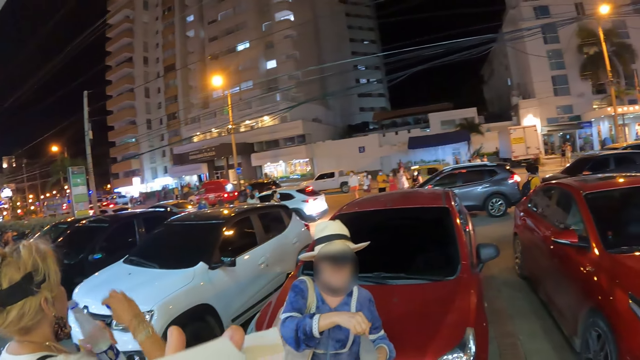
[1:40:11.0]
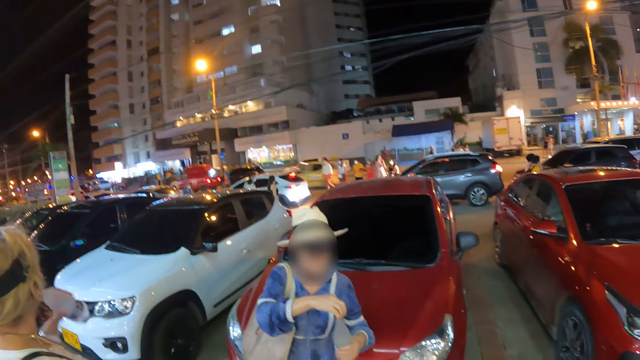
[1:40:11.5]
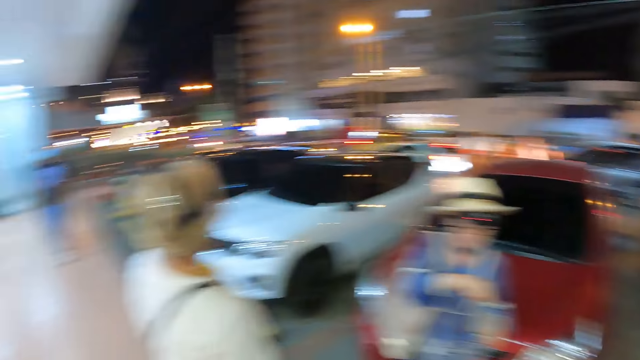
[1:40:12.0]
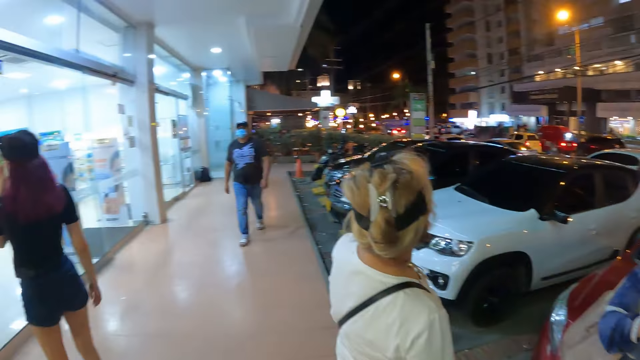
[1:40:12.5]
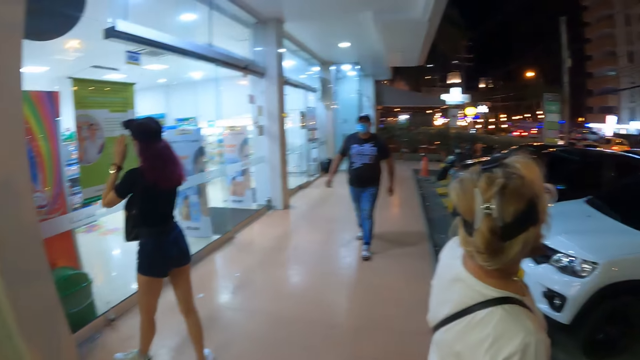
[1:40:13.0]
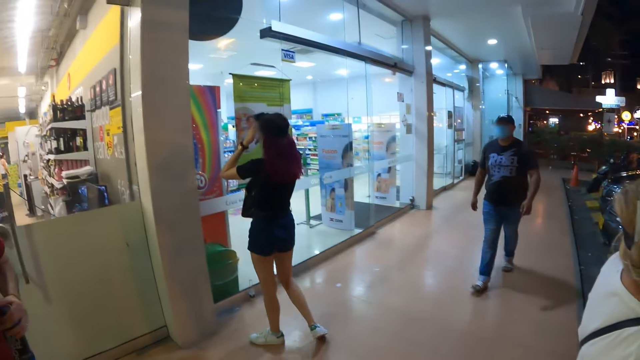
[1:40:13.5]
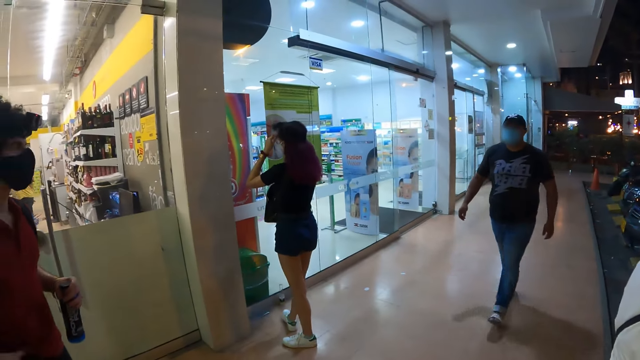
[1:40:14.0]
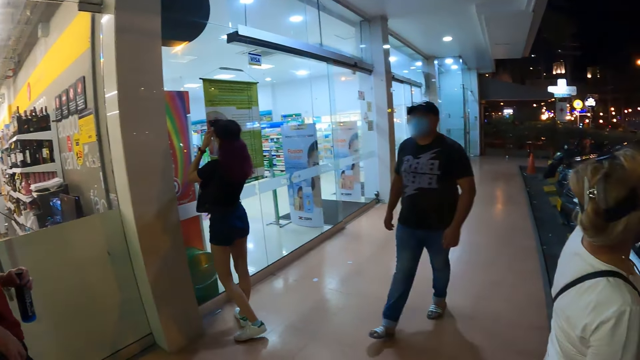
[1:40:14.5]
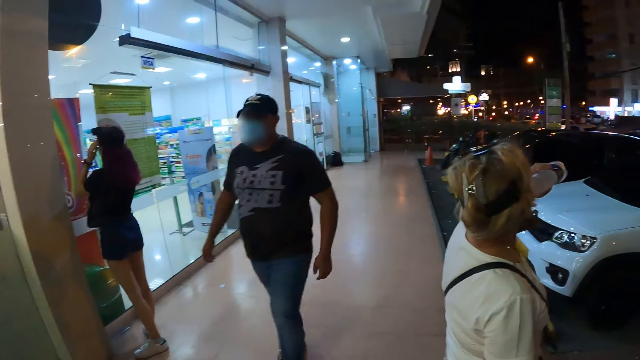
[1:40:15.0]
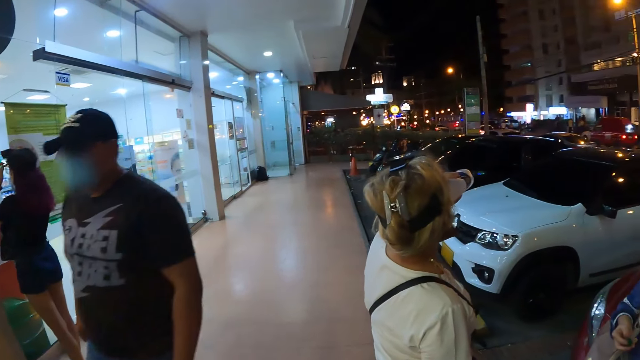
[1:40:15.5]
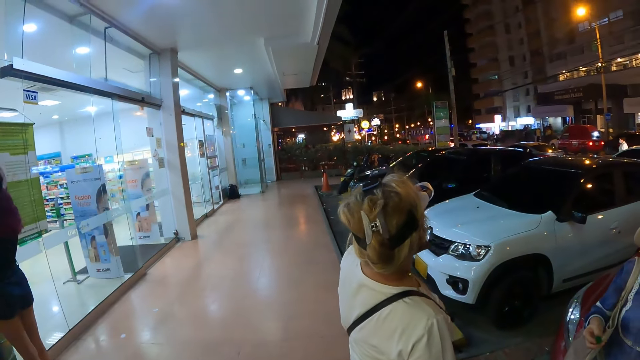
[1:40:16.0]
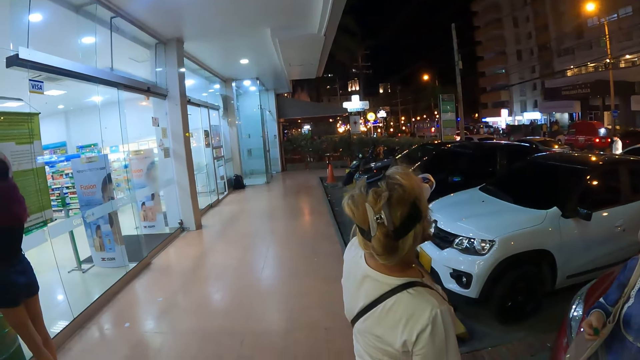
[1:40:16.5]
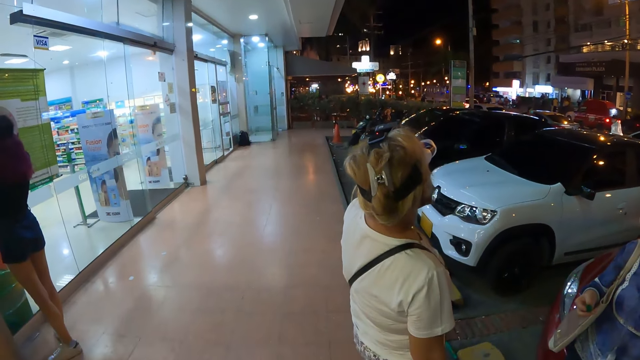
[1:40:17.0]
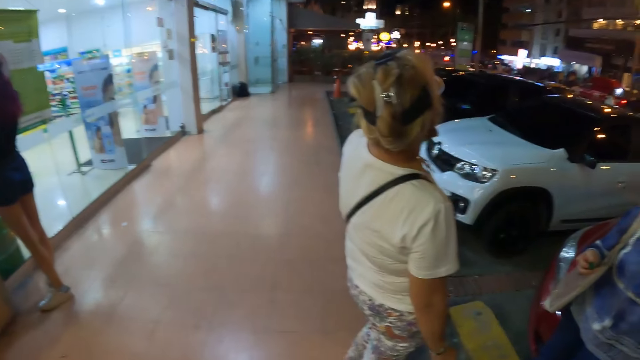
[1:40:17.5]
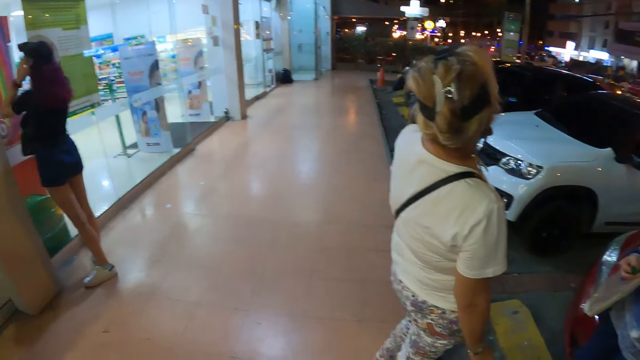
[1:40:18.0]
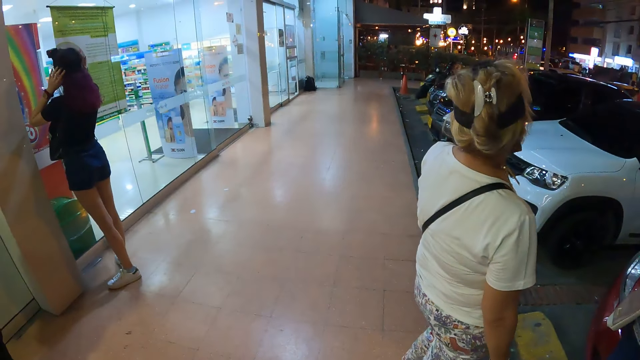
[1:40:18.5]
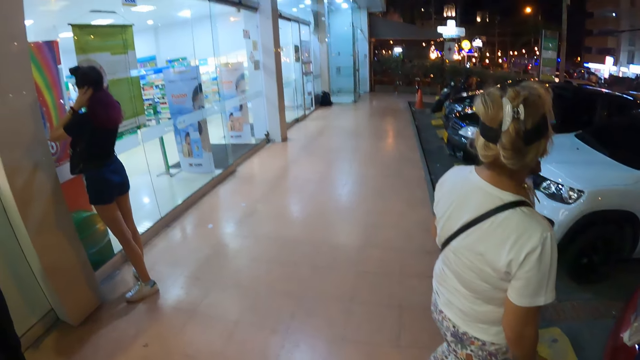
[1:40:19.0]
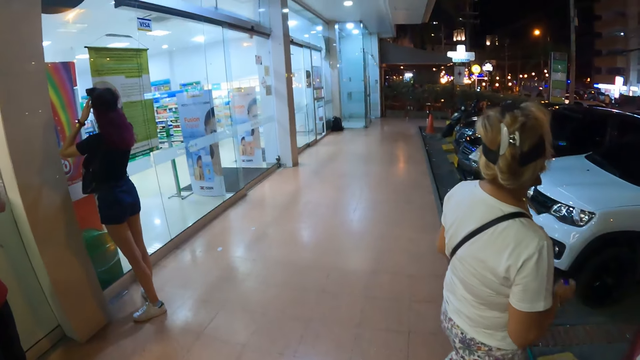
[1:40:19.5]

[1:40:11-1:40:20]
A woman drinks from the bottle of water in her left hand. The camera wearer looks around. They turn towards another woman and a man. The man walks towards the camera wearer. Another man holds an energy drink with his left hand. The other woman adjusts her hair with both hands.

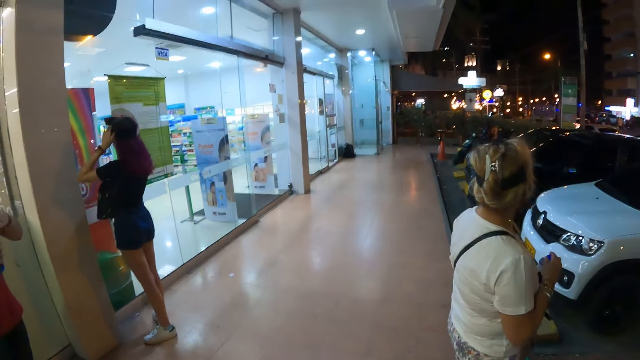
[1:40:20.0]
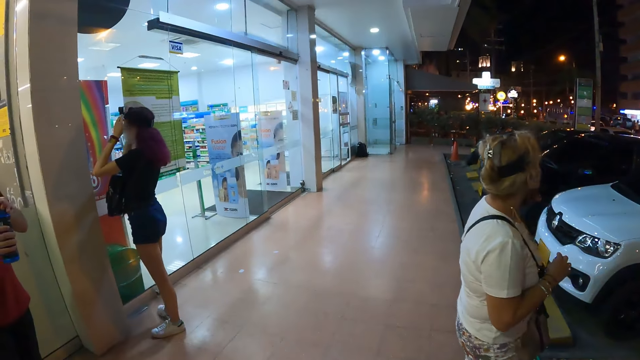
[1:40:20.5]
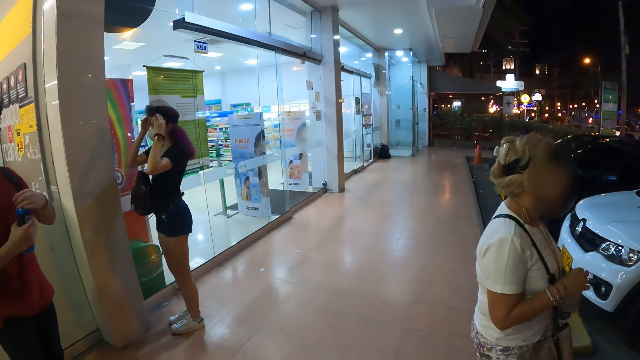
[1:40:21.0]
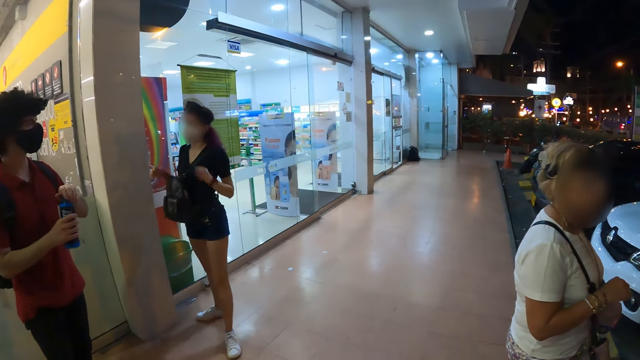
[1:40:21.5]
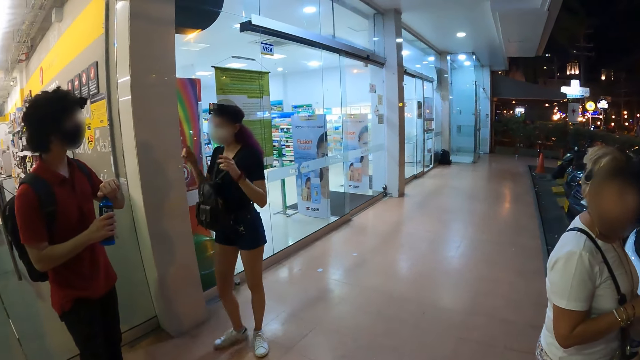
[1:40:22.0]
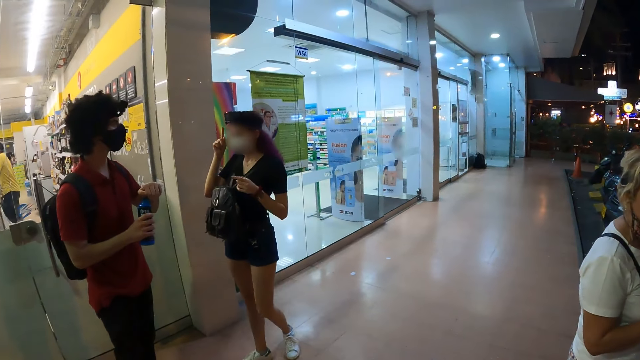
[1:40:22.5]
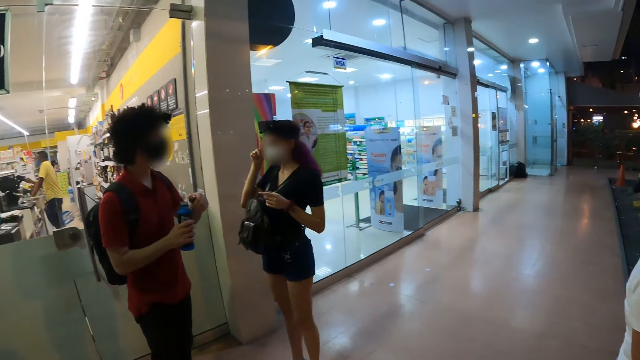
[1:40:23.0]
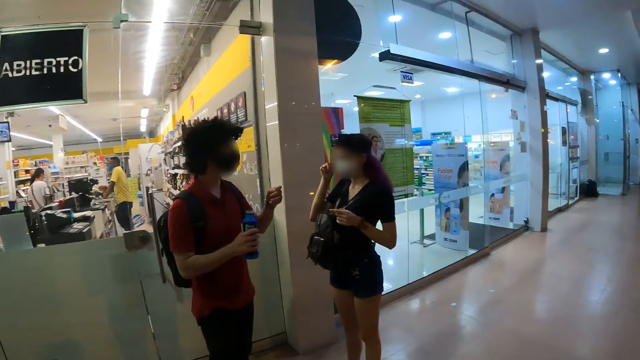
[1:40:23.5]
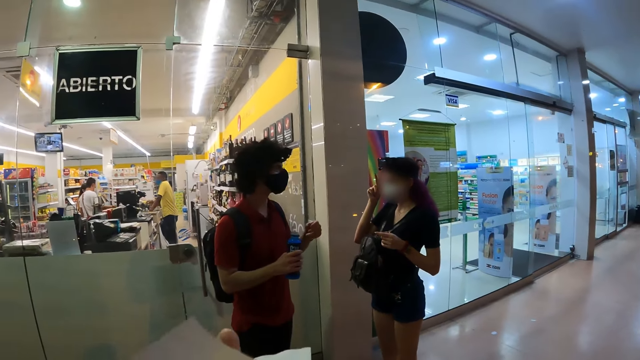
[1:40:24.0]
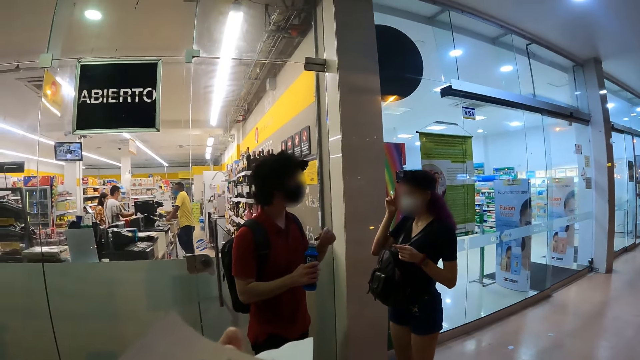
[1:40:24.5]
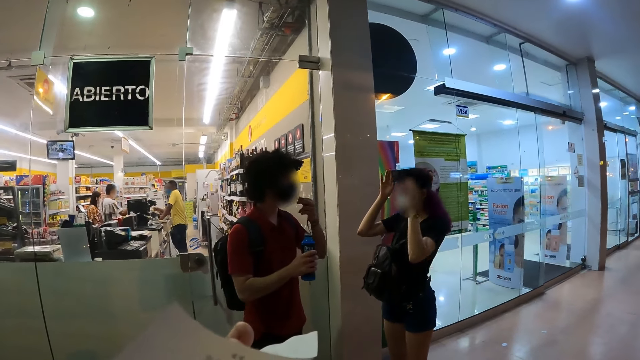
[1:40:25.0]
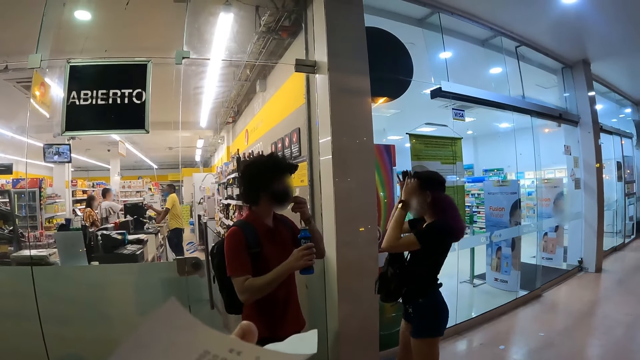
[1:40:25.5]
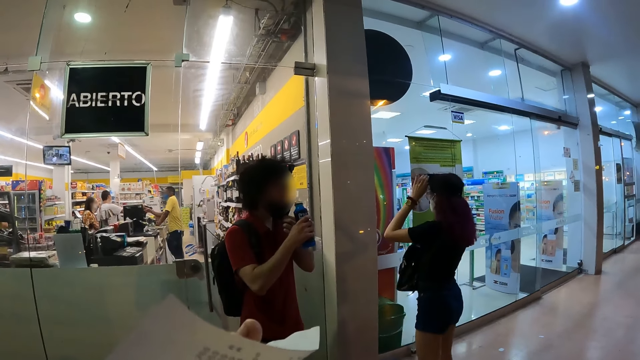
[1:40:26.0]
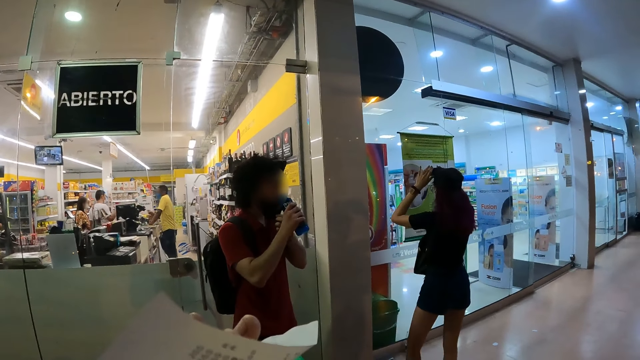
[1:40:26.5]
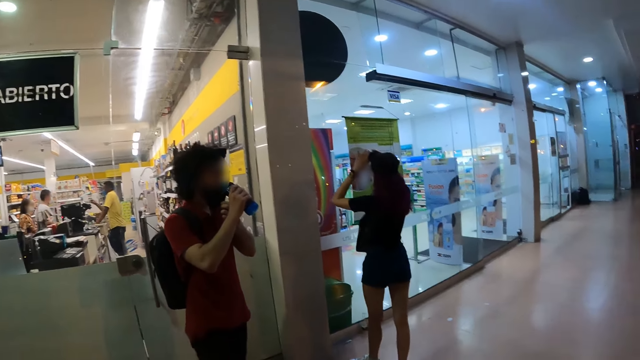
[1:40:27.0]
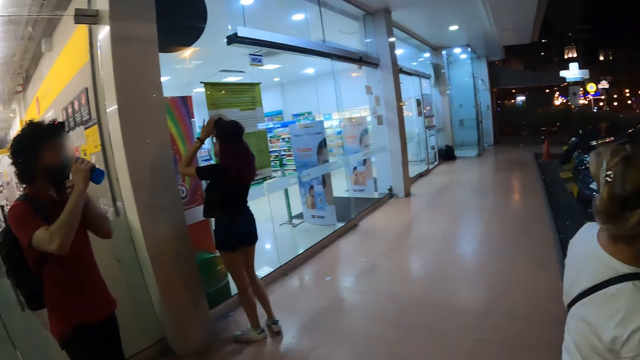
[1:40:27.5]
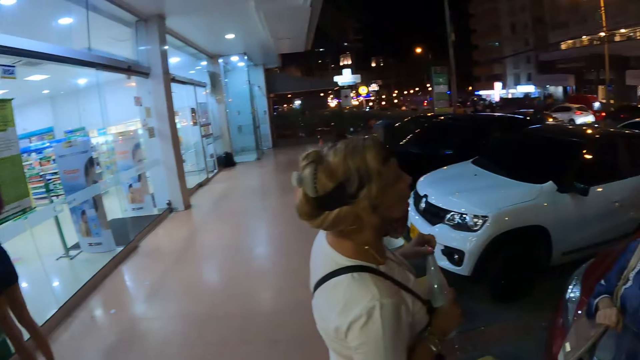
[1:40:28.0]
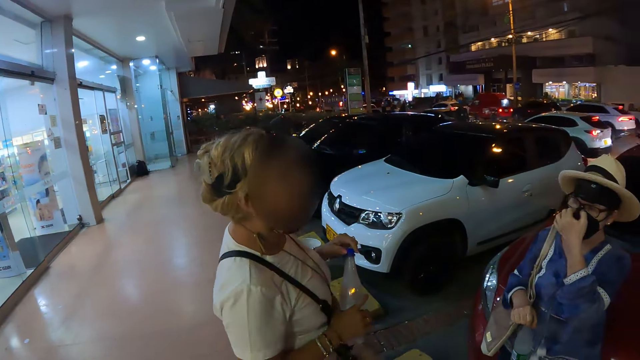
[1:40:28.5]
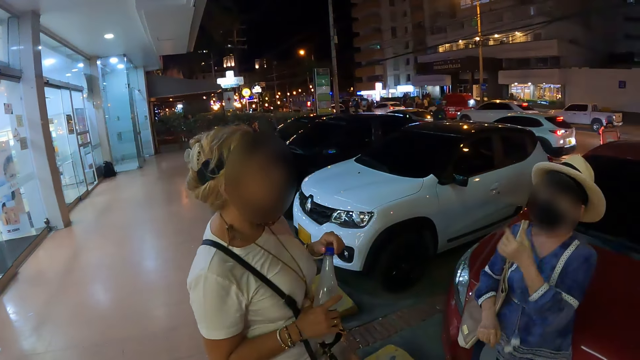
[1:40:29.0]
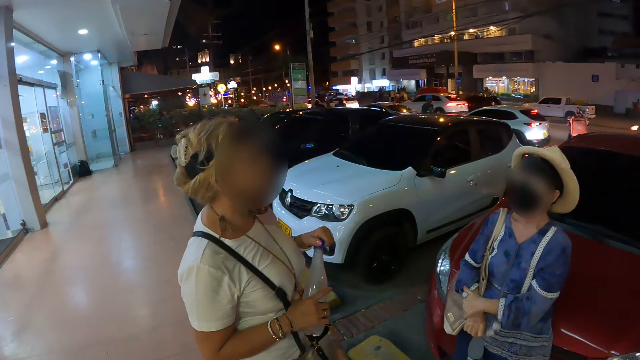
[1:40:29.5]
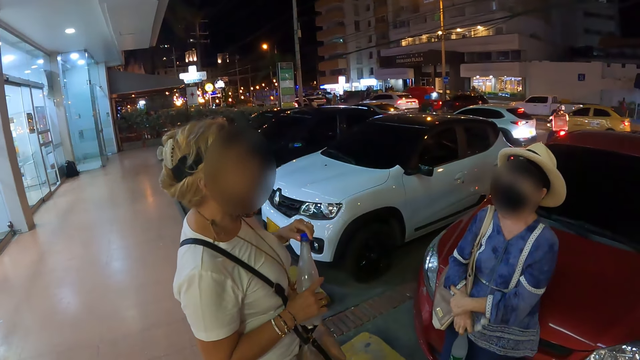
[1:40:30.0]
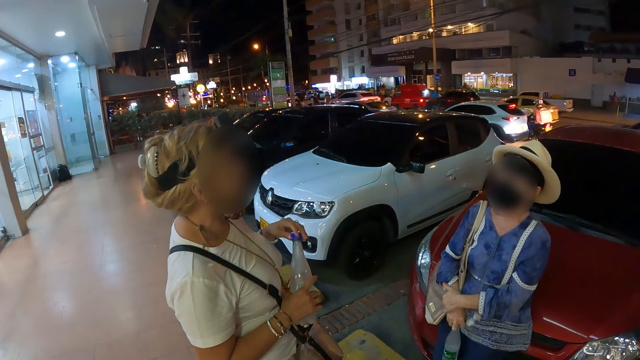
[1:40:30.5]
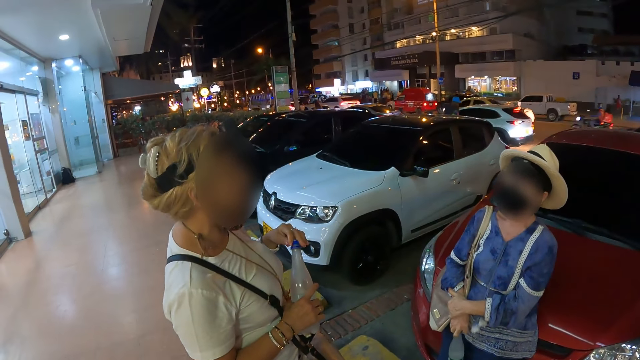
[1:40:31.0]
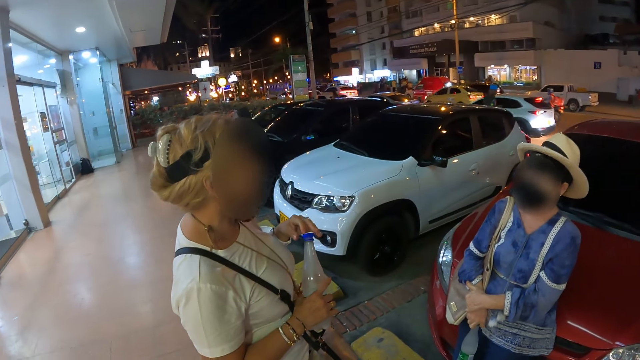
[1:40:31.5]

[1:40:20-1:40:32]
A man opens the energy drink in his right hand with his left hand. A woman removes both hands from her hair. The camera wearer turns towards the man. She drinks. The woman adjusts her camera with both hands. The man touches his nose mask with his left hand. The camera wearer raises the receipt with her left hand. The man removes his nose mask from his nose with his left hand and drinks from the energy drink in his right hand. The camera wearer looks around. She turns towards another woman and a third woman. The second woman touches her nose mask with her left hand and removes her left hand from her nose mask.
